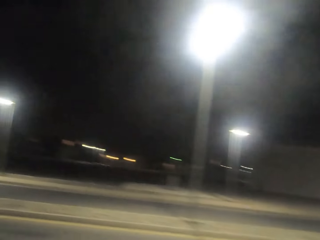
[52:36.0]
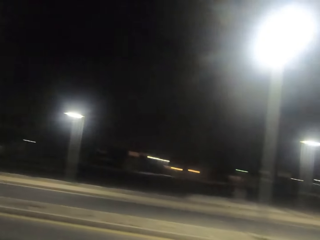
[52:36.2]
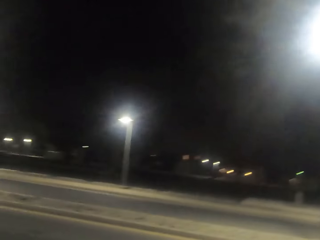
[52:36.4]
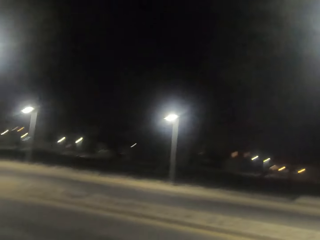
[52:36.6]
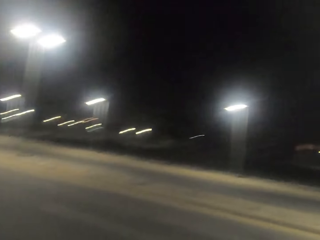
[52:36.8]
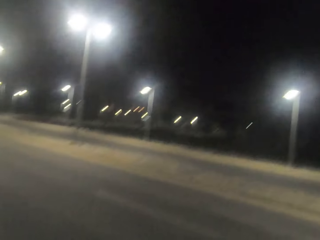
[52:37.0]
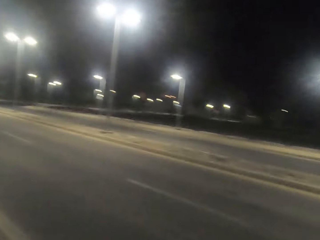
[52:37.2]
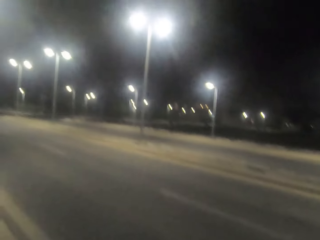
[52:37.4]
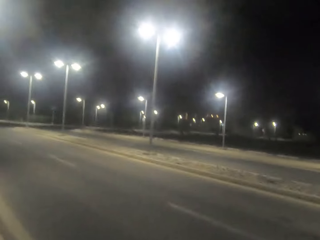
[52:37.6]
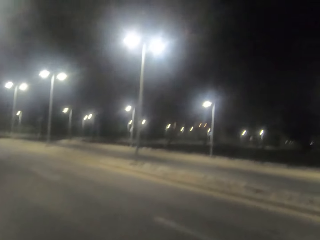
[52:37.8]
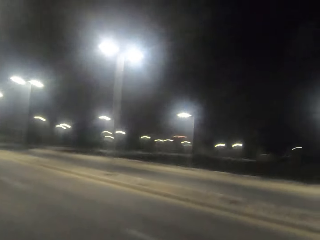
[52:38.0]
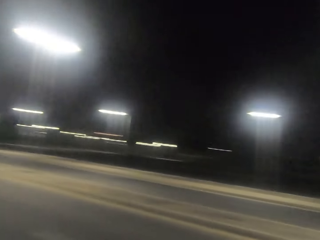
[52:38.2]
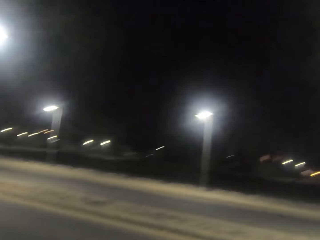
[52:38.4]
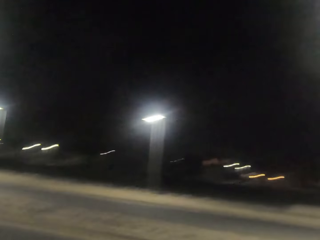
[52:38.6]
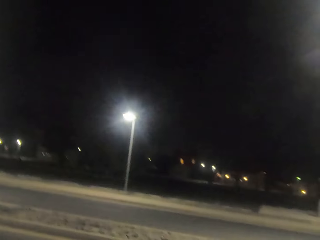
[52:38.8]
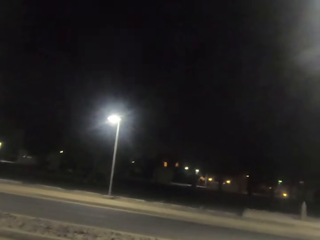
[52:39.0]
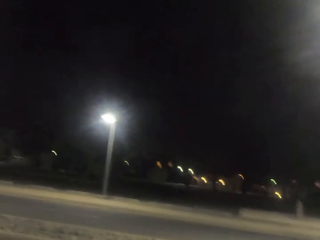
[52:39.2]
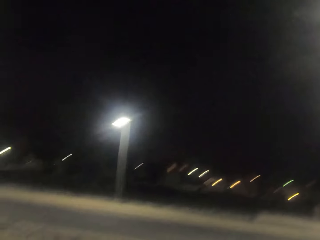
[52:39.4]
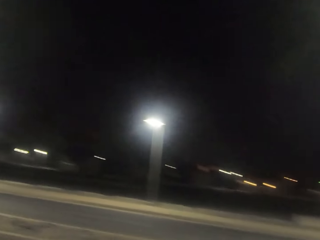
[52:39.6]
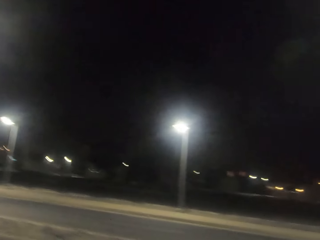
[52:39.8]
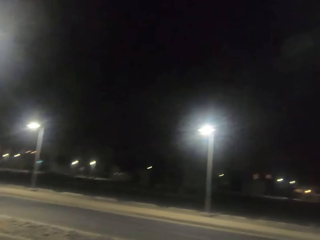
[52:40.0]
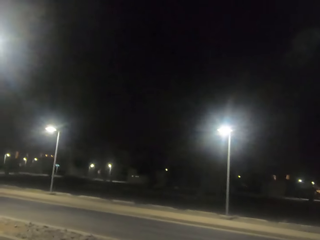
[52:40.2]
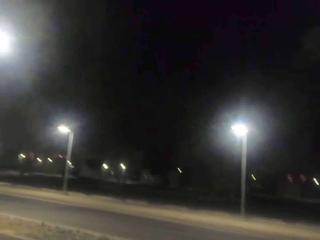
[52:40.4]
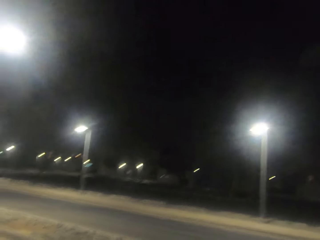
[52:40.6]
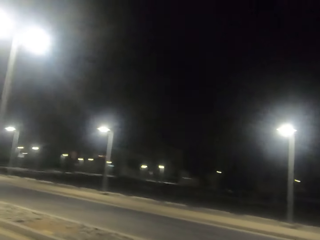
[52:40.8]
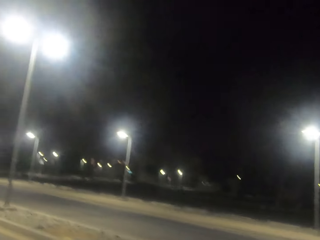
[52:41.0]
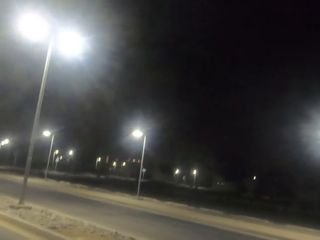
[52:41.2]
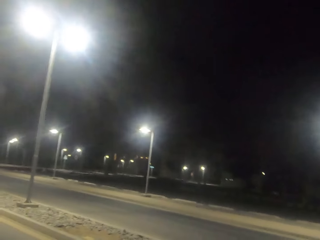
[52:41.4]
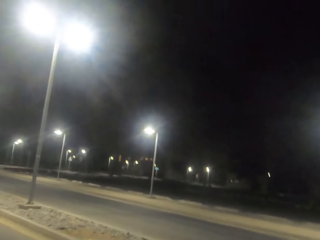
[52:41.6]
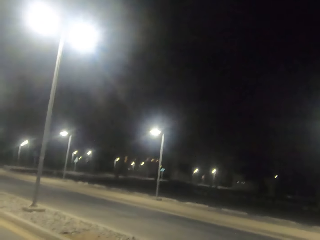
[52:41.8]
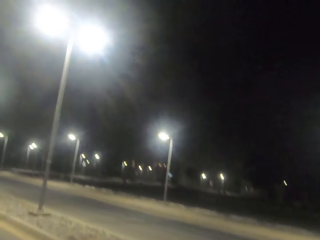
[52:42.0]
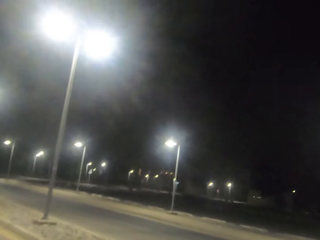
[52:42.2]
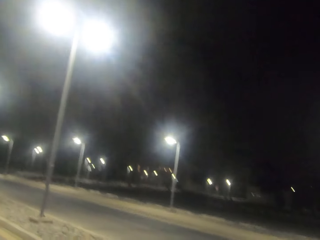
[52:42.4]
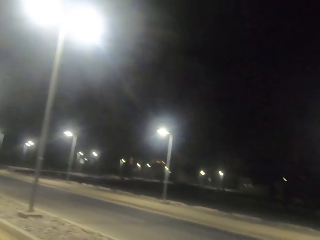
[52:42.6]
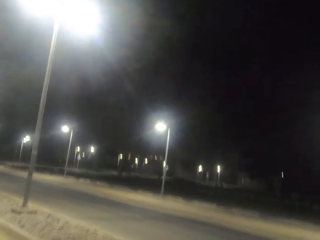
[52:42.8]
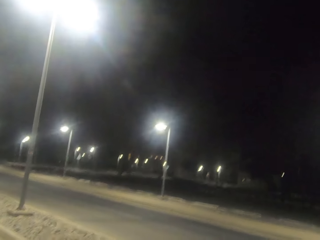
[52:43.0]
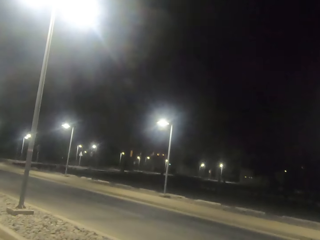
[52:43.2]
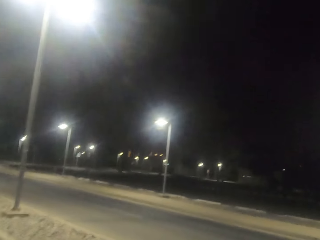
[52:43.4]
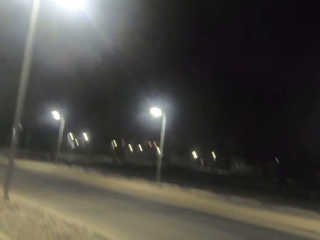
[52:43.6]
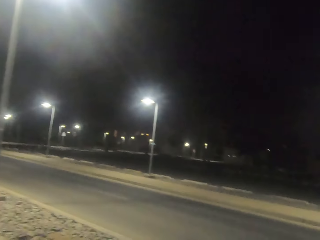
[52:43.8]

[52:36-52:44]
The camera wearer turns to the other side and walks on the tarmac road.

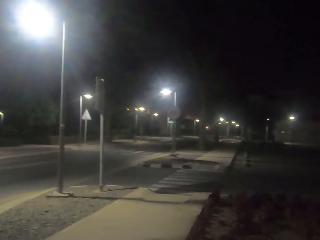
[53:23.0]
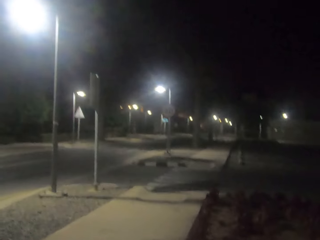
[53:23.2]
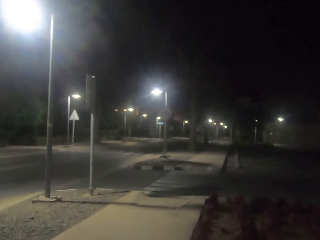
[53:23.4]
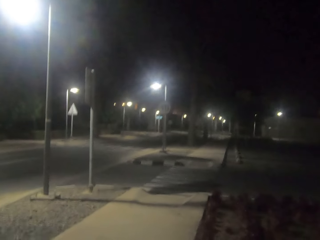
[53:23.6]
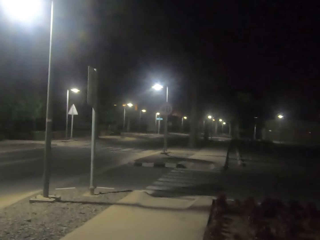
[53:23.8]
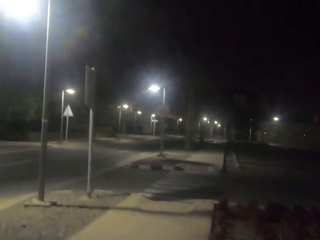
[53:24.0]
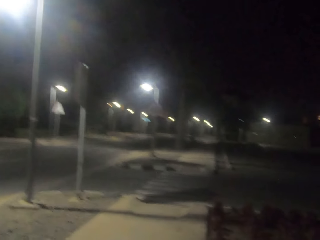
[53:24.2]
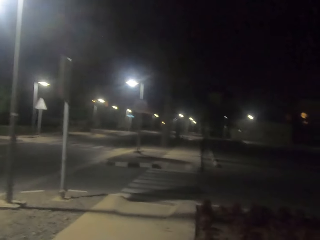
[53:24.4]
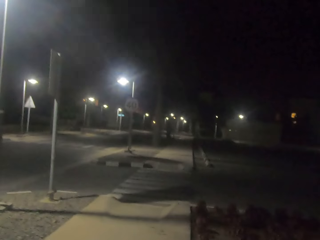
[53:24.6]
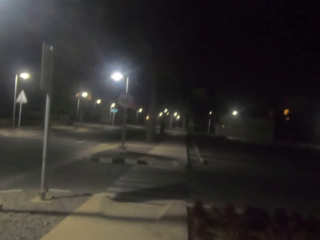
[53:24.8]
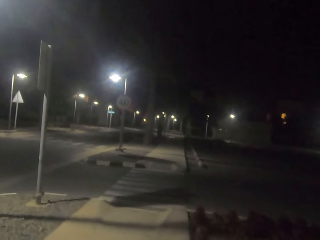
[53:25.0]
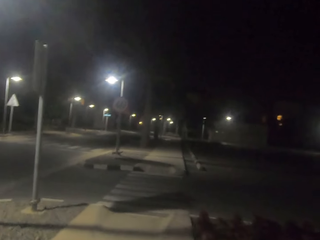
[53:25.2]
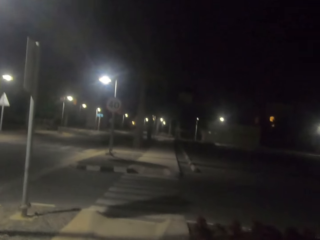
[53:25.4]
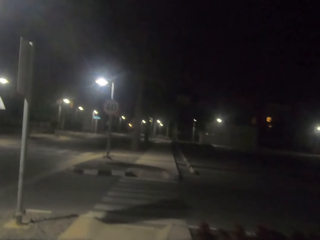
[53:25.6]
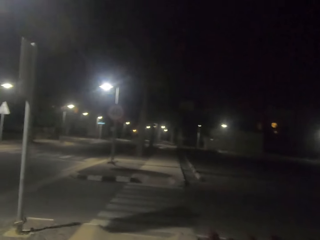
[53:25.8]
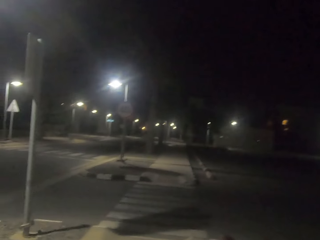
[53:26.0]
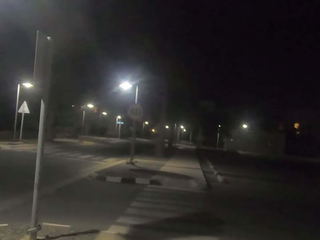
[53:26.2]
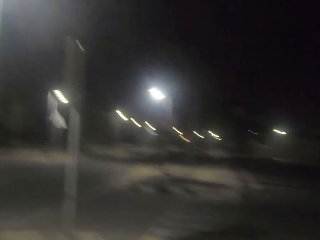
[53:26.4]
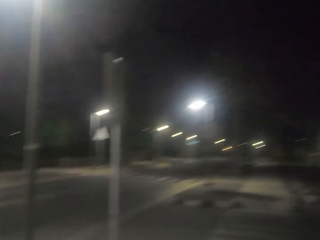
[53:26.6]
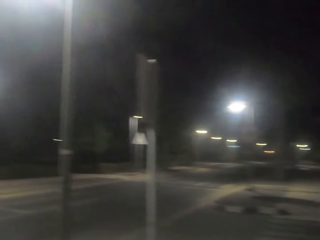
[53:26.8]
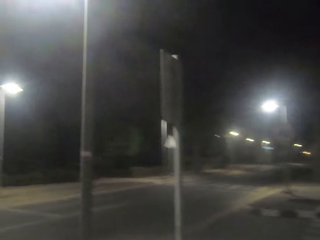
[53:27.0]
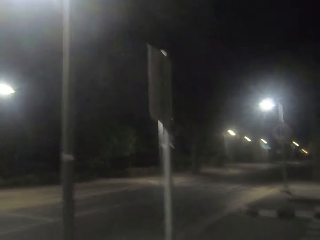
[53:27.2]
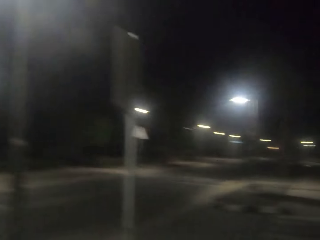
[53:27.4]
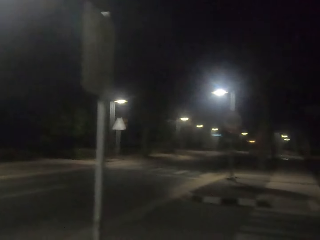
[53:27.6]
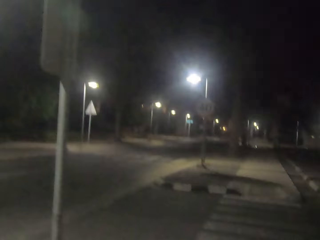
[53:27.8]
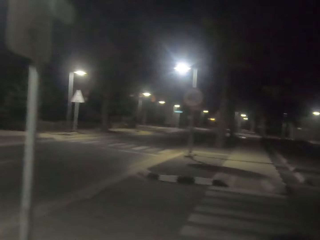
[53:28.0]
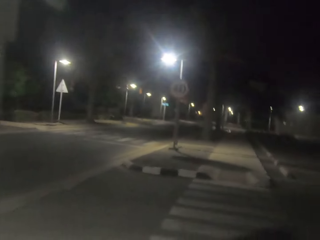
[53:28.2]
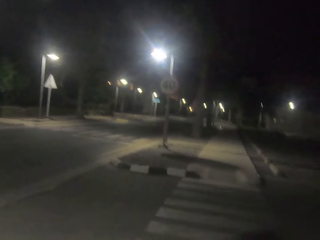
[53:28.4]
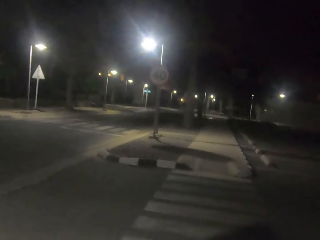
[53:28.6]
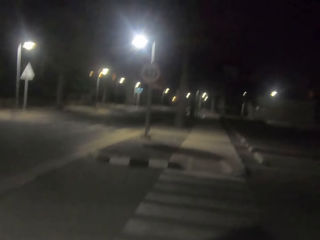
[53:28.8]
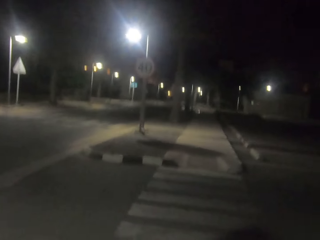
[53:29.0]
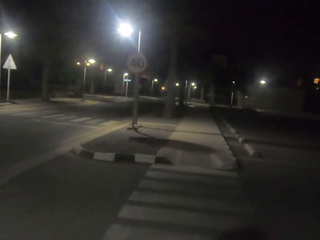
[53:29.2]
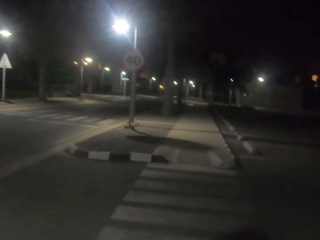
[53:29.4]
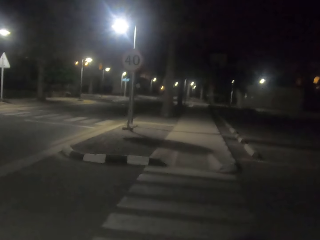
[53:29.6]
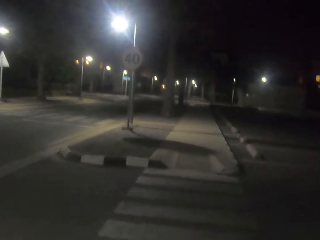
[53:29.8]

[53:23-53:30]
The camera wearer walks on the pavement.

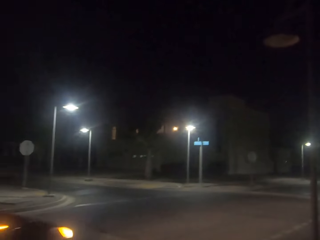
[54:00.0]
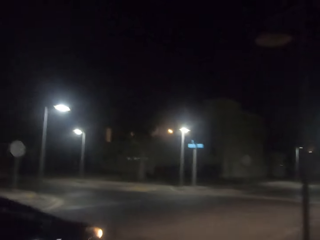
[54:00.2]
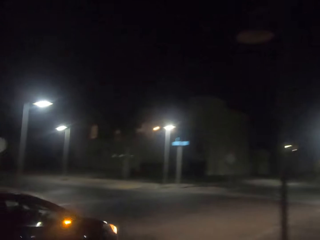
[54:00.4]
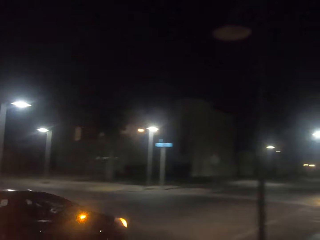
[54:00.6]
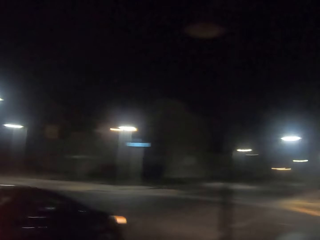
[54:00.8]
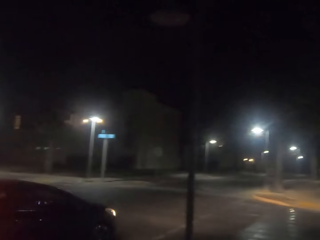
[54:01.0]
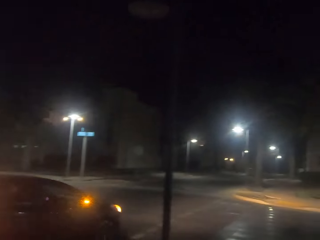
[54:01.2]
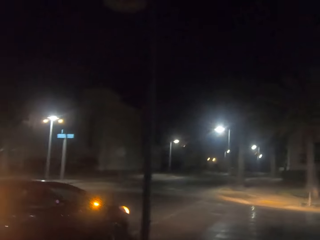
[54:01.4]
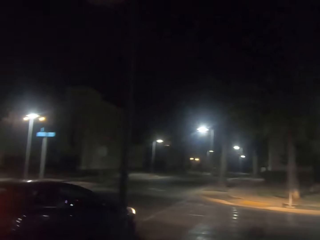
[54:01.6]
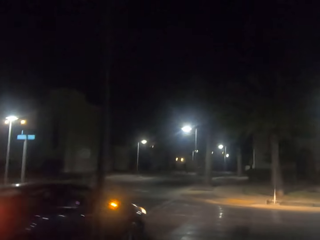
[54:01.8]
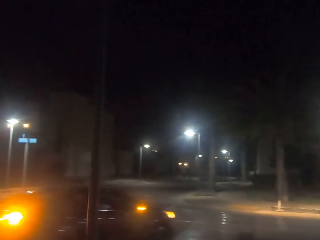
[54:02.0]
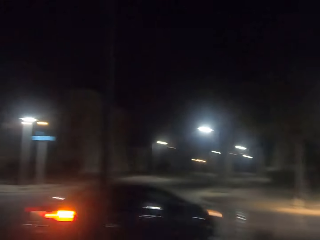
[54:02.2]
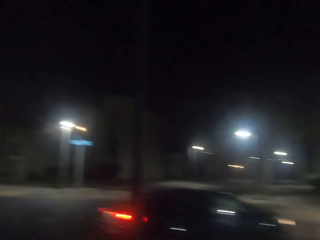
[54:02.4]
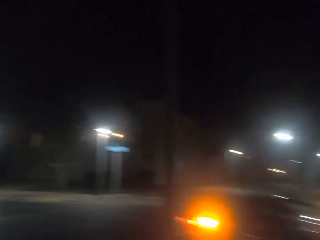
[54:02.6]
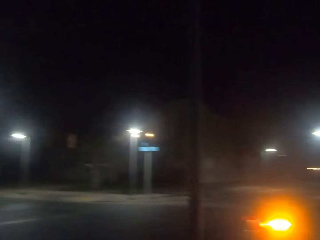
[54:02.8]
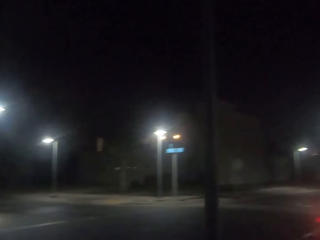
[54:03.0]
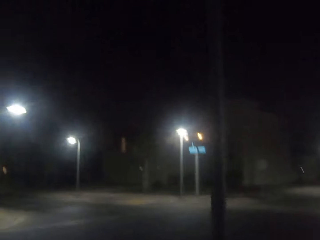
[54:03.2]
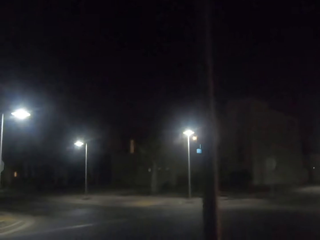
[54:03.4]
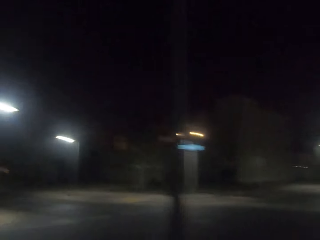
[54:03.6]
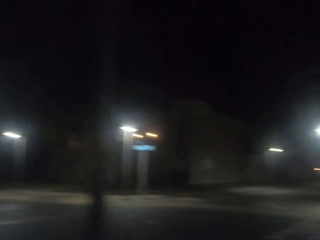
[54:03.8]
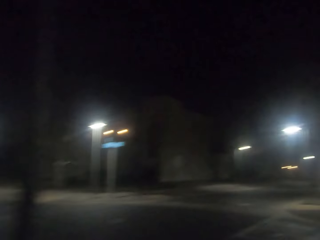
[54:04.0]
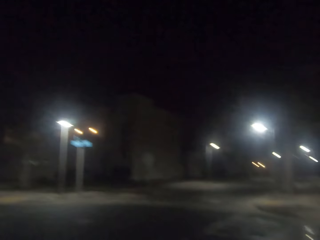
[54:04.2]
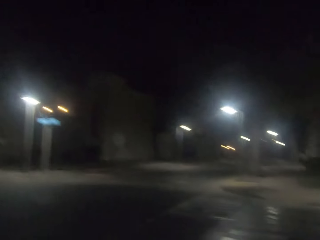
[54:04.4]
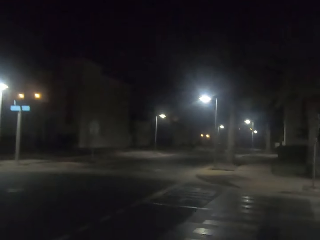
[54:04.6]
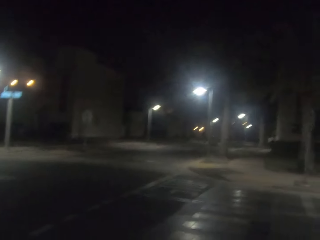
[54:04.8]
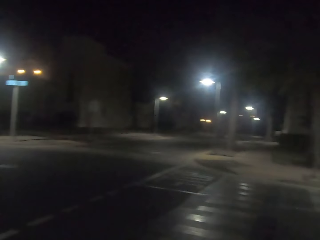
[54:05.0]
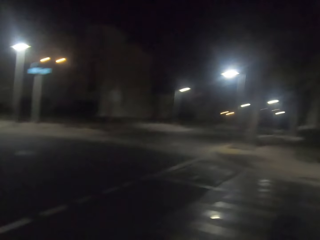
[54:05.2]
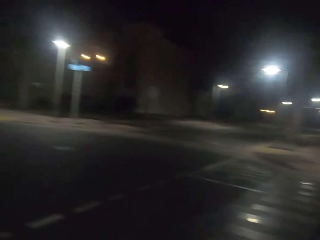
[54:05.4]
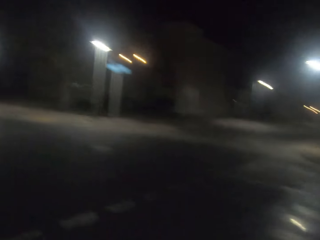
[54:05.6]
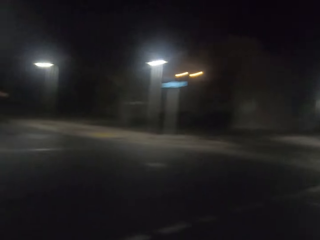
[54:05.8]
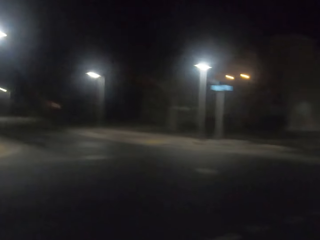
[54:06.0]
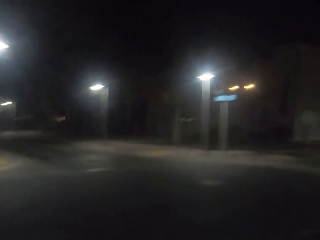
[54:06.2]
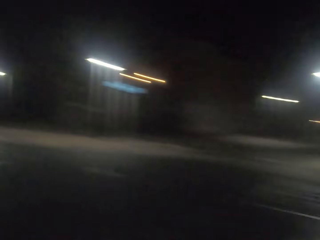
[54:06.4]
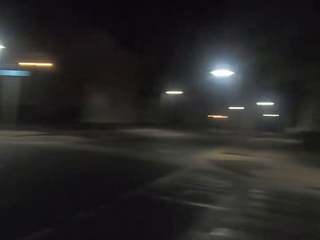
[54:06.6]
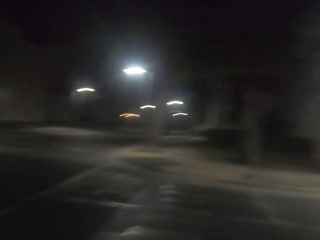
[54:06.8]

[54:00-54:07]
The camera wearer looks at the car.
